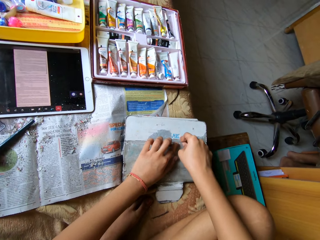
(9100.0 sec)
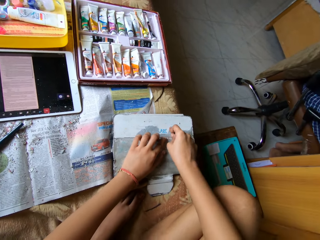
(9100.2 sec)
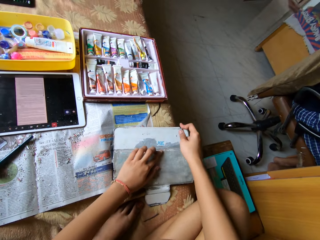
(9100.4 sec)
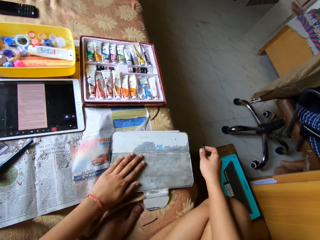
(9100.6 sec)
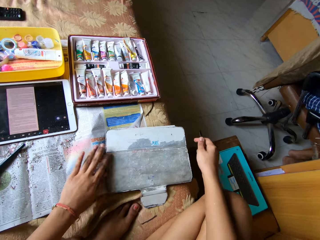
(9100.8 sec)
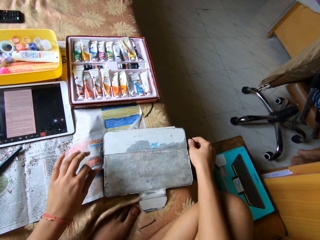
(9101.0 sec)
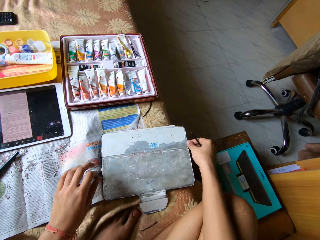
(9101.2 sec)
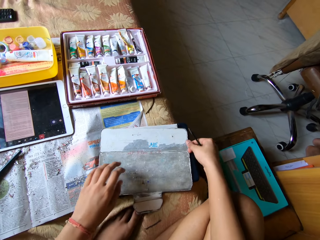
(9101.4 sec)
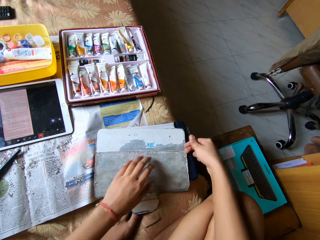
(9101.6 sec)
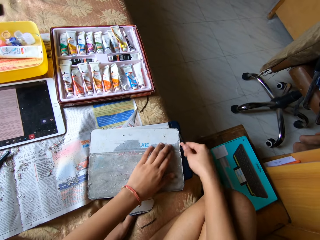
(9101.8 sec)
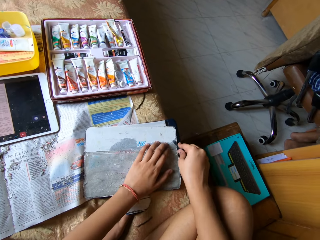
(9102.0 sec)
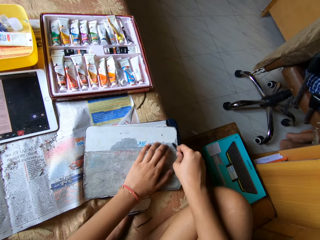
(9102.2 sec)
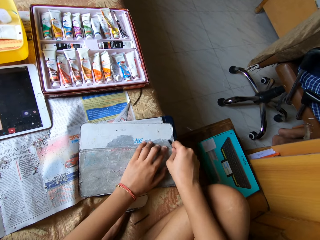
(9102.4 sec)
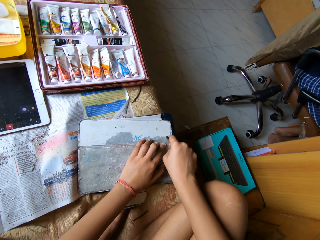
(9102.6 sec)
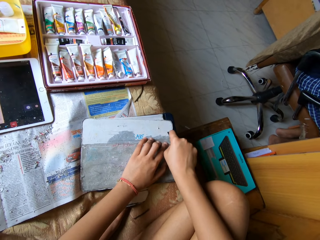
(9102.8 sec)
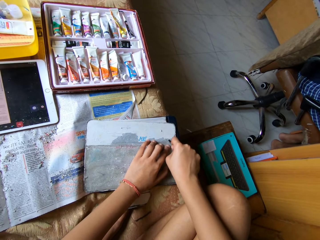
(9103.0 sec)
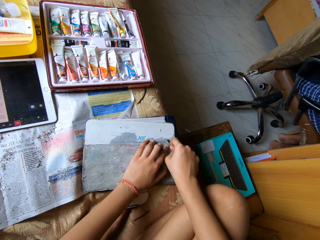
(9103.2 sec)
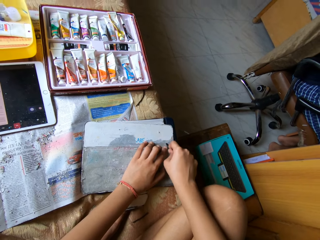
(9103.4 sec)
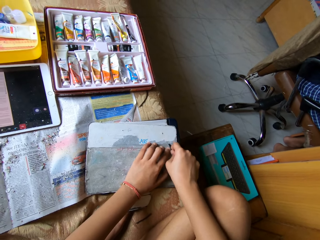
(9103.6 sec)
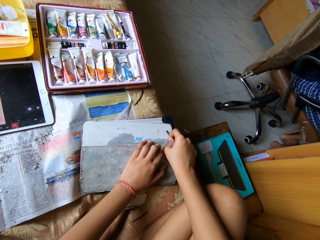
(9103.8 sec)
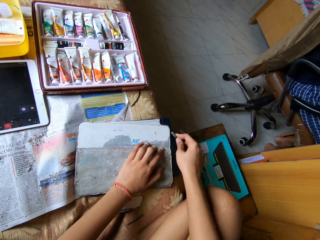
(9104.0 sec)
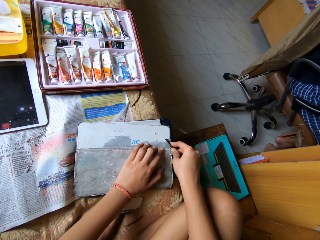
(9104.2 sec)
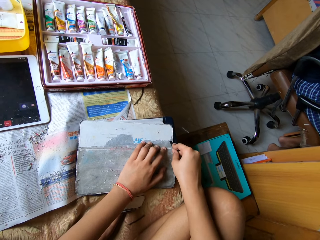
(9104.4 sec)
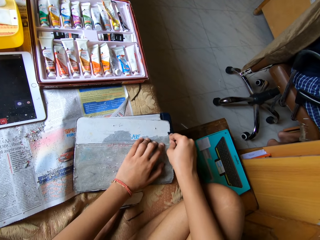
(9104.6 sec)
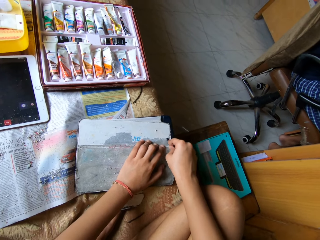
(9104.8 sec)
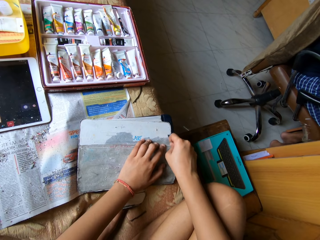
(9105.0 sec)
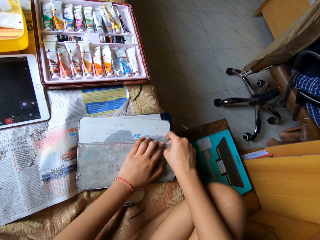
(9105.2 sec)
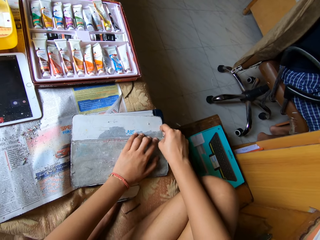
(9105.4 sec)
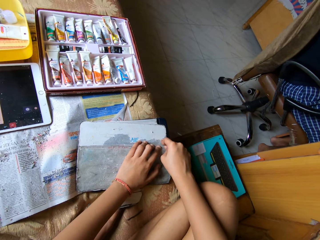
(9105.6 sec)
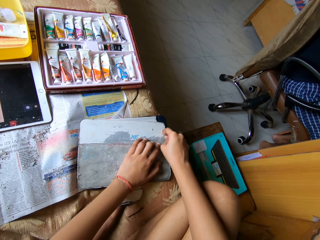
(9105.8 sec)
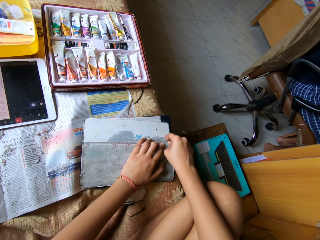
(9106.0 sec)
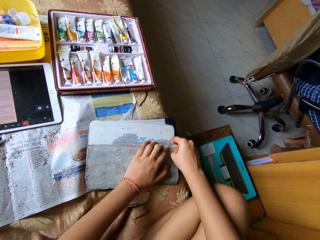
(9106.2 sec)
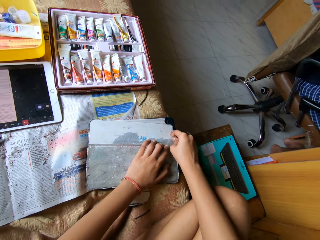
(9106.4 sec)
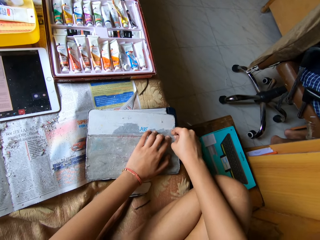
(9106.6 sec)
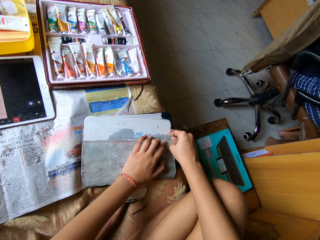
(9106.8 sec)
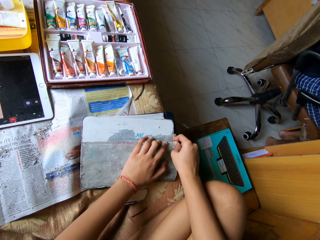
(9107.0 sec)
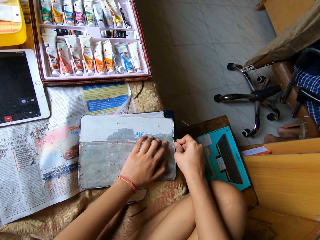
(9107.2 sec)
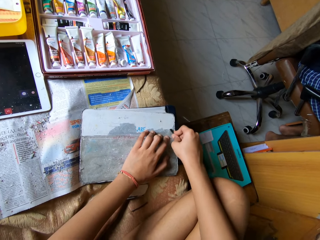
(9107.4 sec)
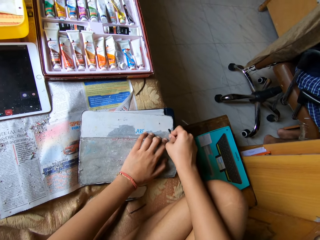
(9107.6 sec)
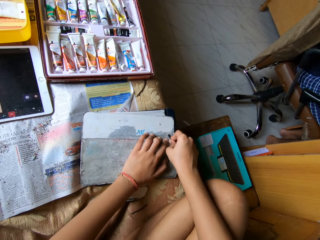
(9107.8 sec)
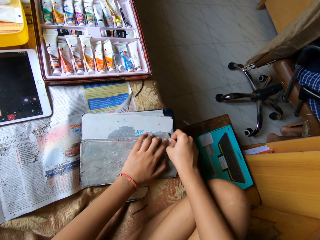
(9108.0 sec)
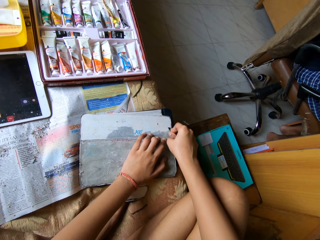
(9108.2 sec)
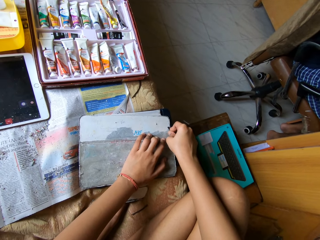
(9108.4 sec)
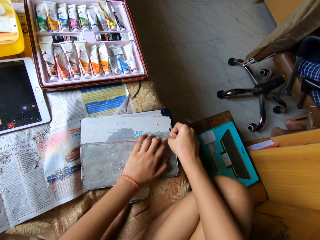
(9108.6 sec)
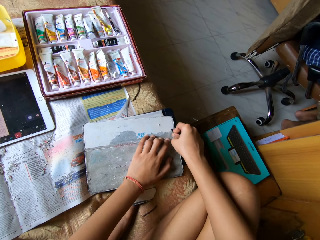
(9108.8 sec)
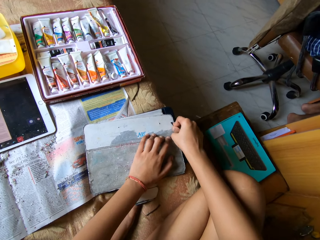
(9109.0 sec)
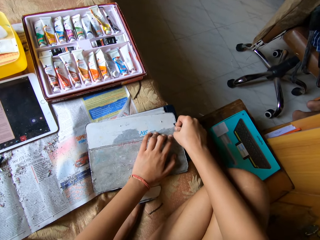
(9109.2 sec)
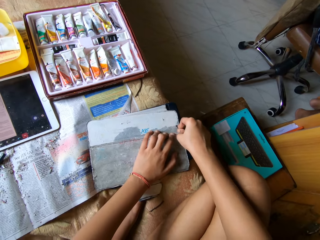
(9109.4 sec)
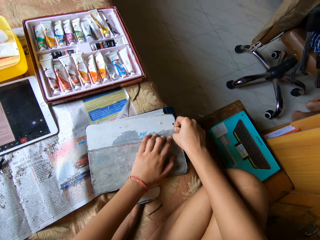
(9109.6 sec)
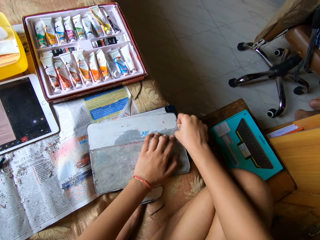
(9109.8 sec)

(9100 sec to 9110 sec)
The camera wearer moves her left hand from the pouch. She holds the pouch with her right hand. She scratches the pouch with the pen in her right hand.

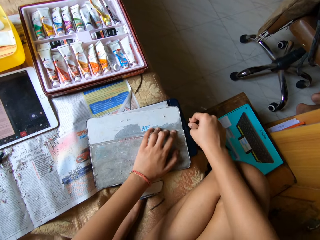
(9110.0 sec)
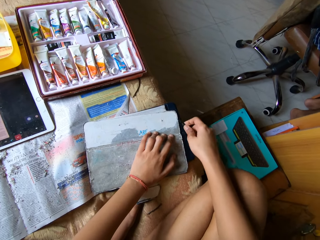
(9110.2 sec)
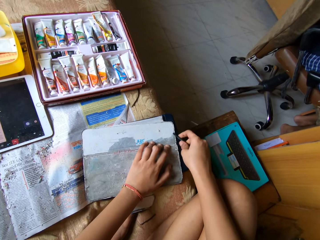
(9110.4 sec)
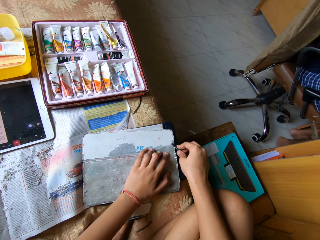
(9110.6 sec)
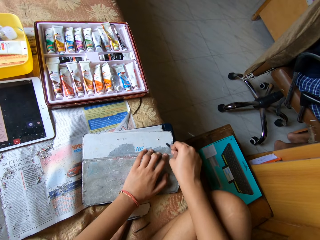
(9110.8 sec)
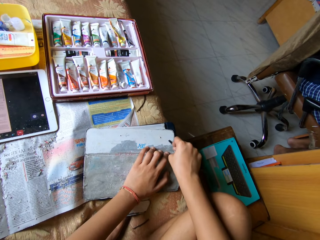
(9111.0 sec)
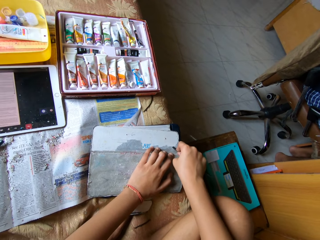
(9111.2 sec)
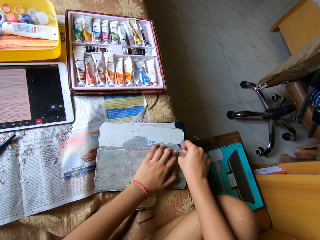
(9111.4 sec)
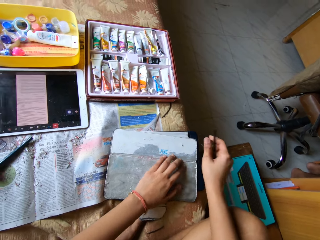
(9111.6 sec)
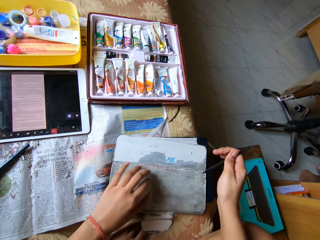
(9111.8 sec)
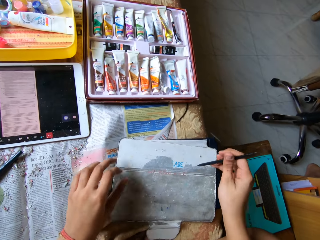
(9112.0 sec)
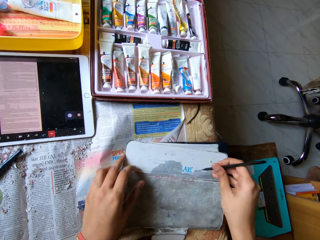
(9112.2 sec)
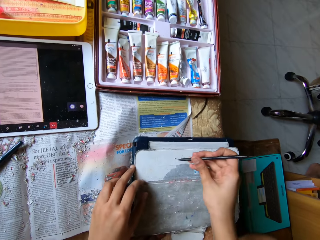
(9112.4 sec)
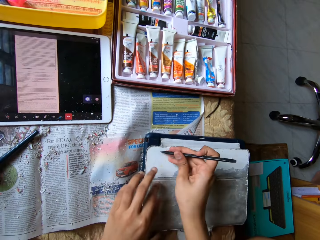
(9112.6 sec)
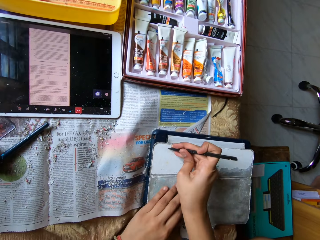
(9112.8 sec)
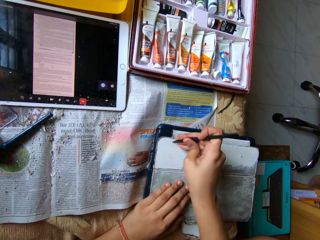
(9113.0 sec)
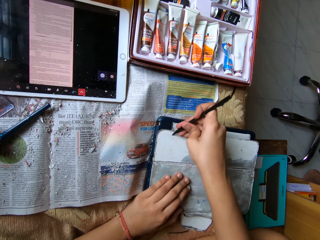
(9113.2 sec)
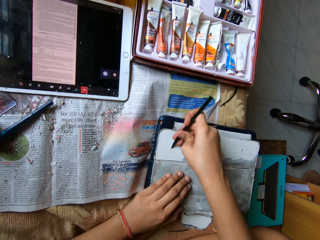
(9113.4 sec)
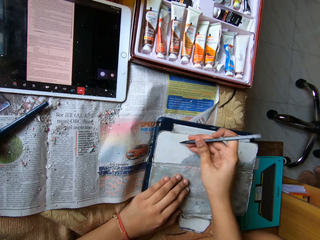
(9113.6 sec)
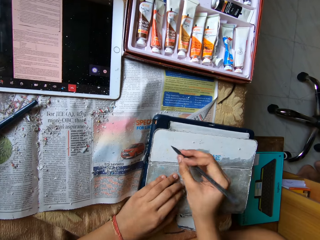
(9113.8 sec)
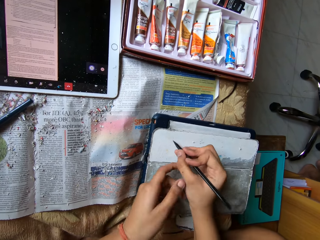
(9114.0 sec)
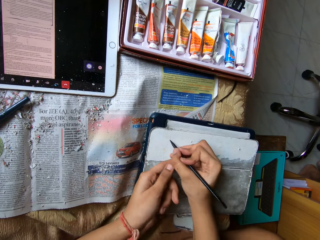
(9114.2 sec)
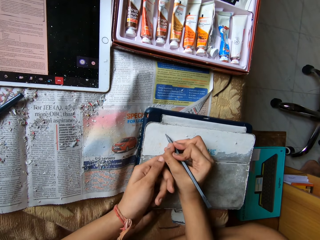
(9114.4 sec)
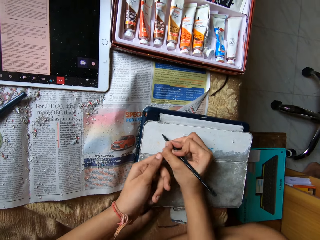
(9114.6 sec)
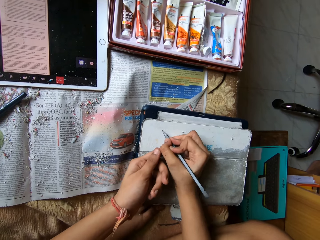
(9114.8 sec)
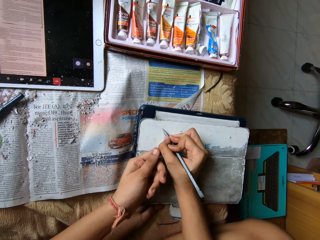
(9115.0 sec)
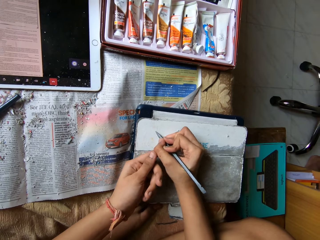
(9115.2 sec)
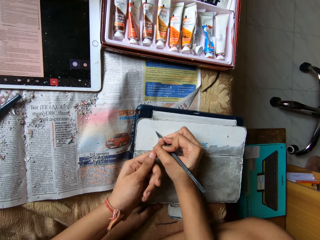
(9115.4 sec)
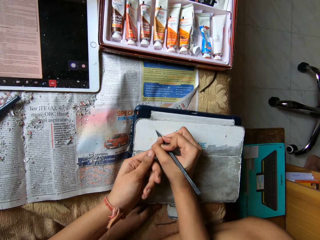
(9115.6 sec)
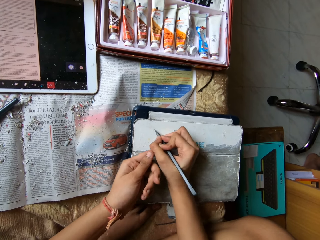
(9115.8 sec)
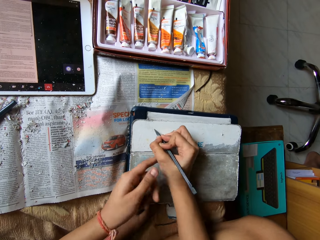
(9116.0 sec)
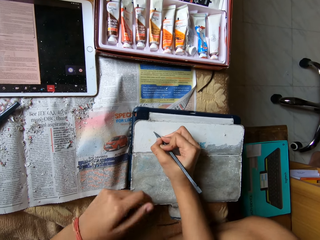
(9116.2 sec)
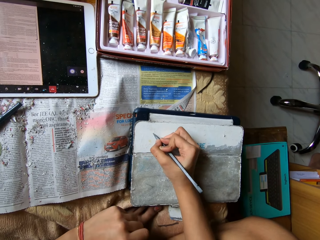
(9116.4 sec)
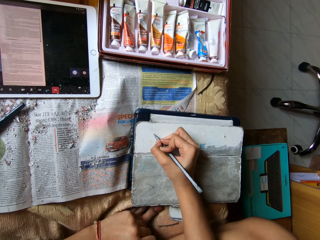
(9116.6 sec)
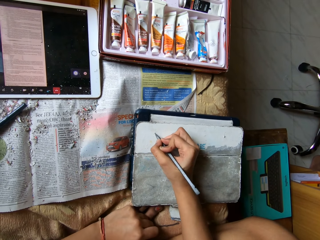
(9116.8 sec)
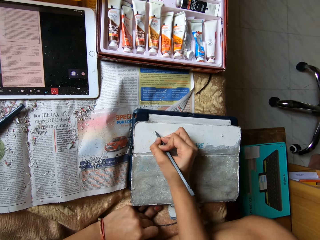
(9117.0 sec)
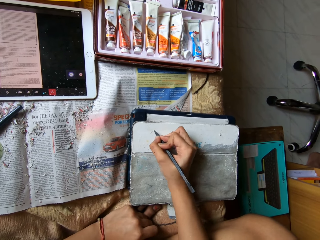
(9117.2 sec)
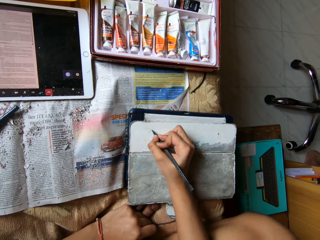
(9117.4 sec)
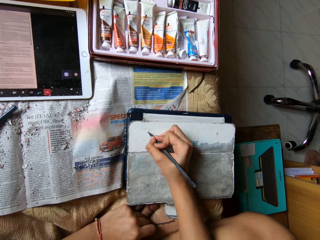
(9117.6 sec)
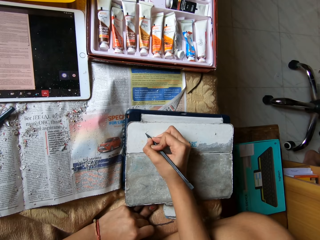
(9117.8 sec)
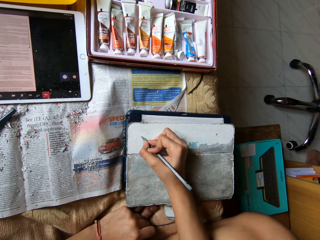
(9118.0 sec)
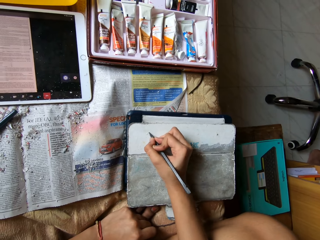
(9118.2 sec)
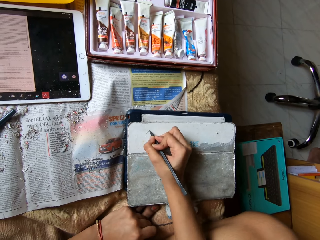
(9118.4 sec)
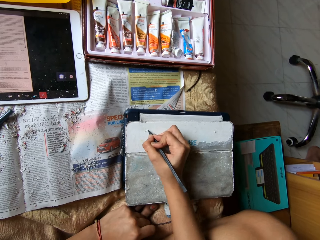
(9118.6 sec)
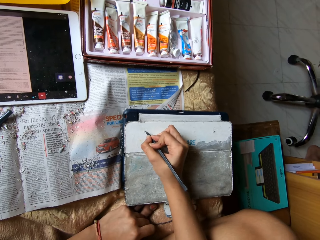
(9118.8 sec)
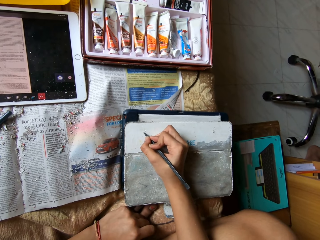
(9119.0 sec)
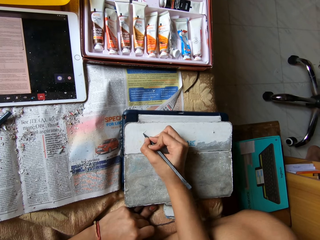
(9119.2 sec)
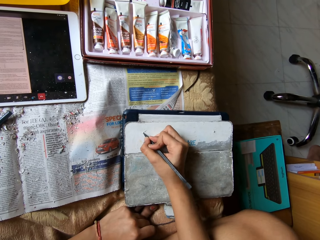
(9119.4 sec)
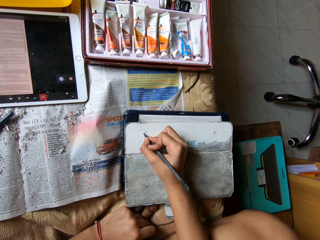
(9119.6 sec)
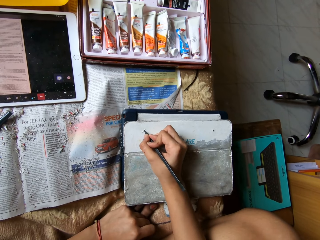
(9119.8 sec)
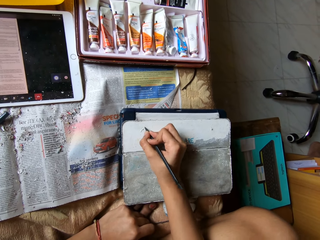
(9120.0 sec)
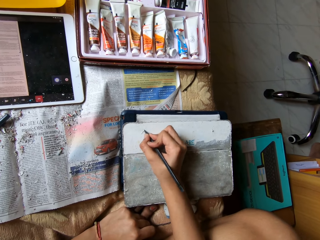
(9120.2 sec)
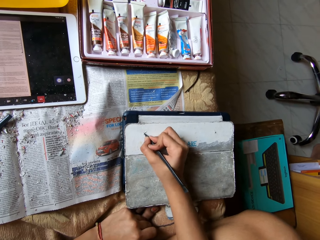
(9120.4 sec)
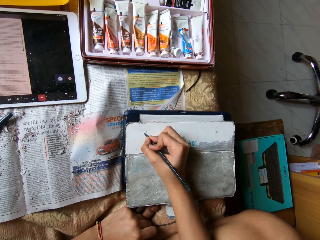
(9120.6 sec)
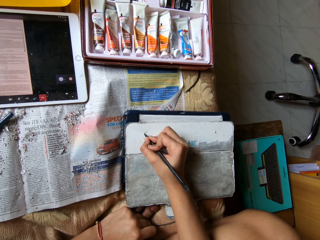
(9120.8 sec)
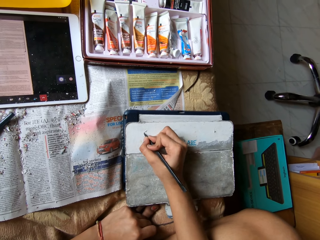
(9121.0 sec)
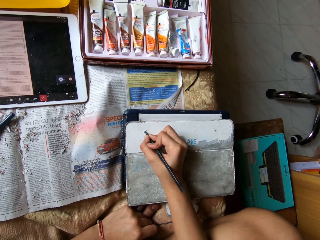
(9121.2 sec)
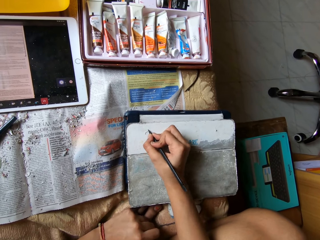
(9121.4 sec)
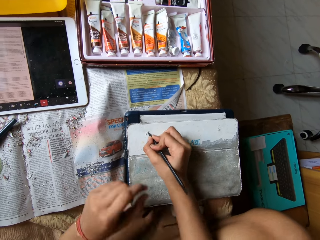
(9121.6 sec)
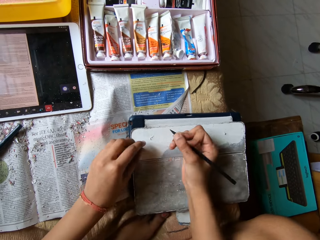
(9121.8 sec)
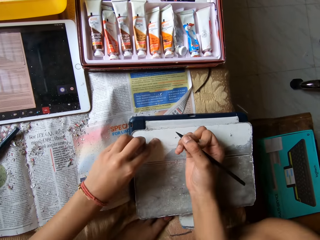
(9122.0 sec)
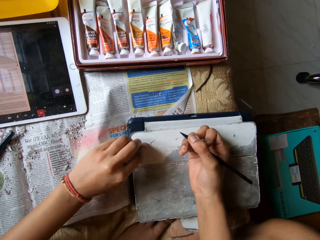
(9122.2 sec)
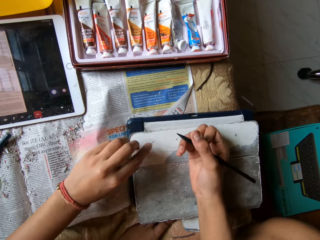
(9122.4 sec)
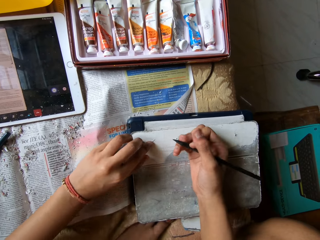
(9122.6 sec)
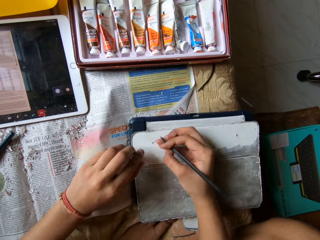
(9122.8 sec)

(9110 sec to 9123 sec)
The camera wearer adjusts the pouch with her left hand. She scratches the pouch with the pen in her right hand. She touches the pouch with her left fingers.
